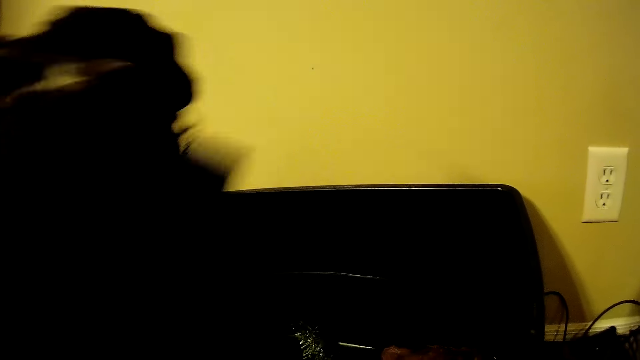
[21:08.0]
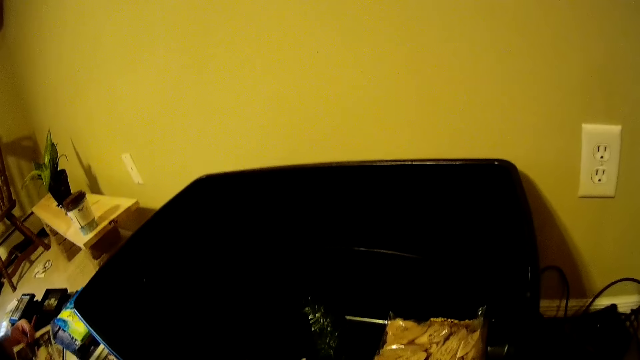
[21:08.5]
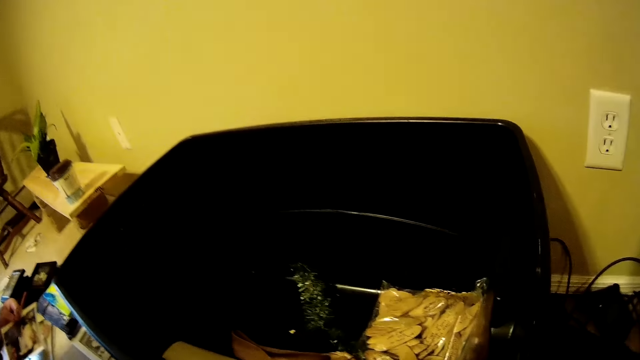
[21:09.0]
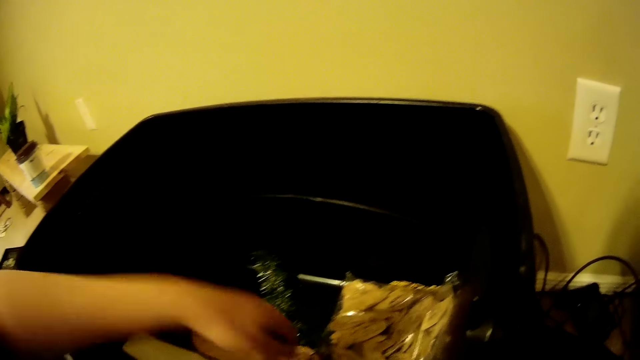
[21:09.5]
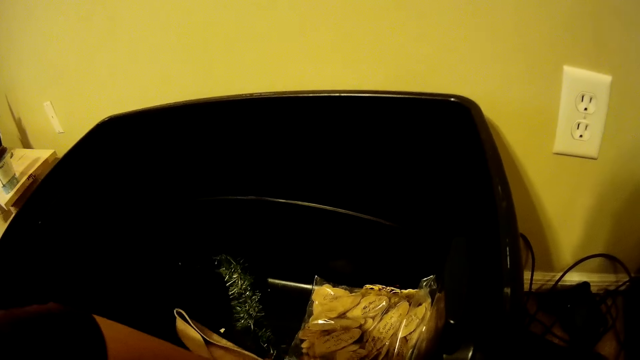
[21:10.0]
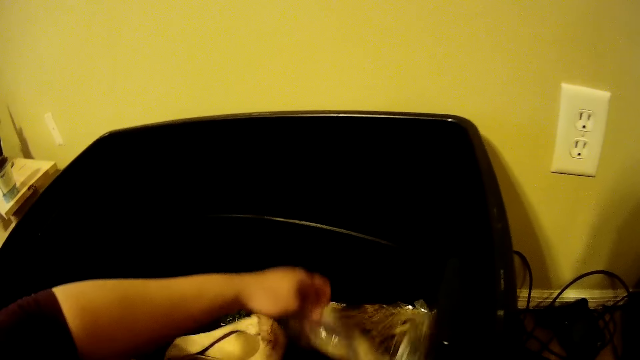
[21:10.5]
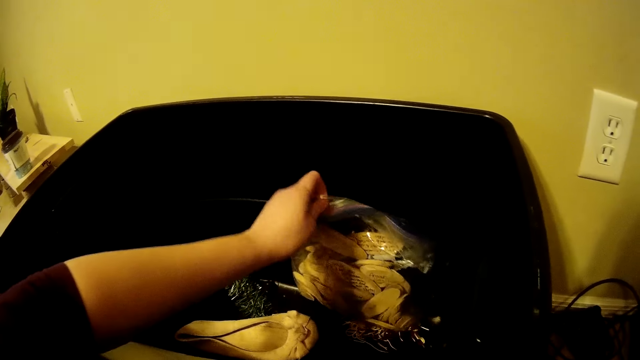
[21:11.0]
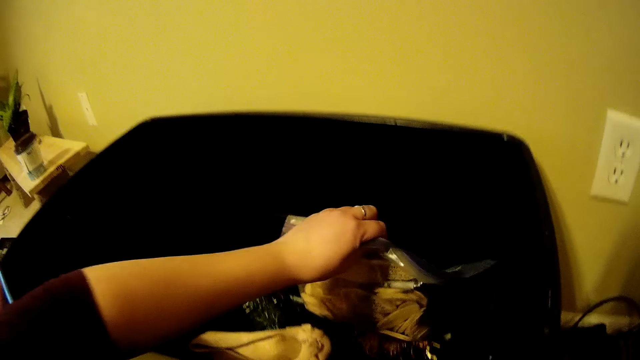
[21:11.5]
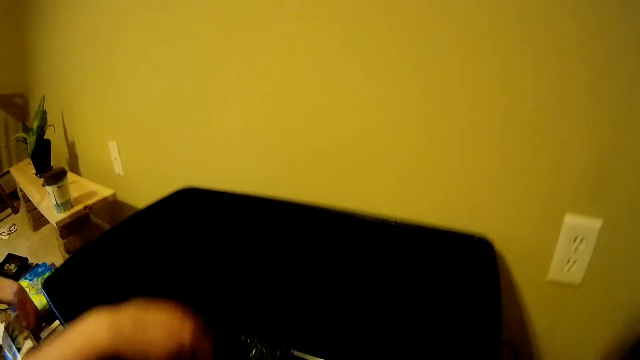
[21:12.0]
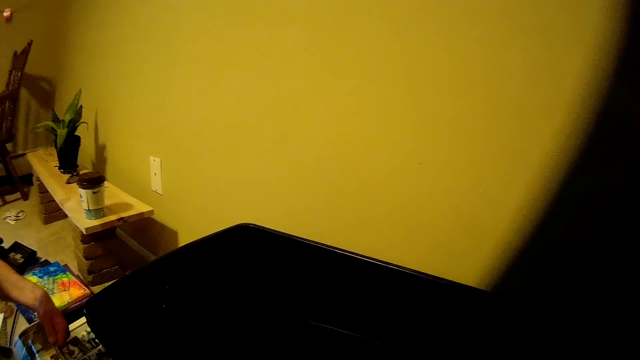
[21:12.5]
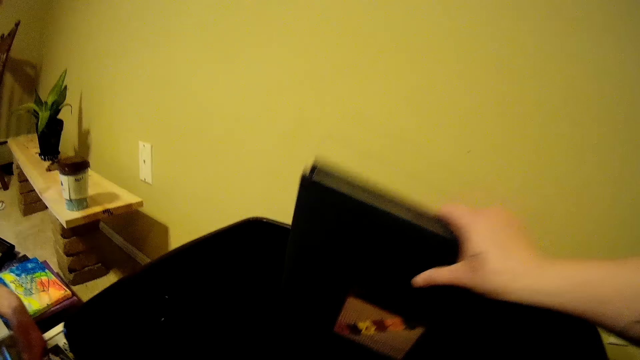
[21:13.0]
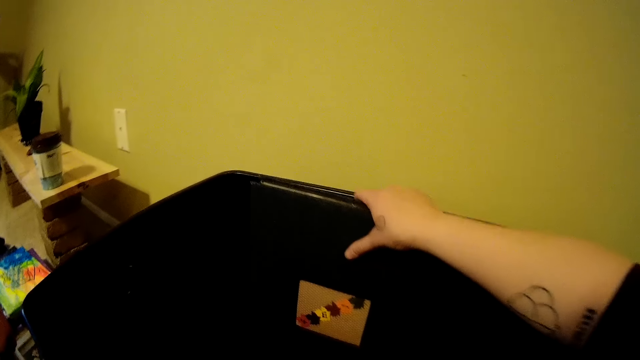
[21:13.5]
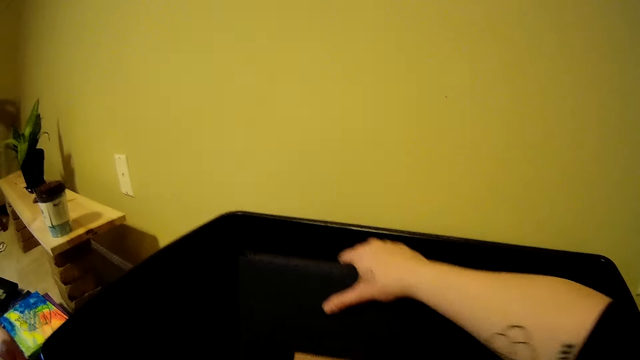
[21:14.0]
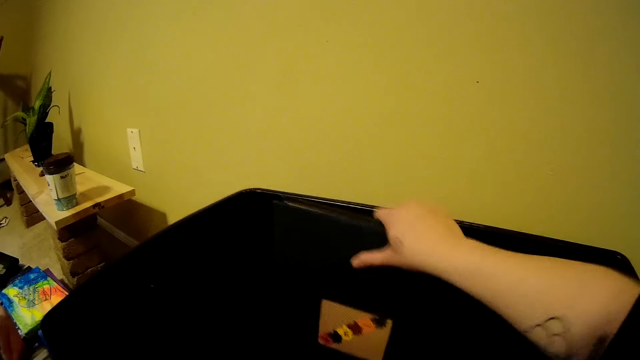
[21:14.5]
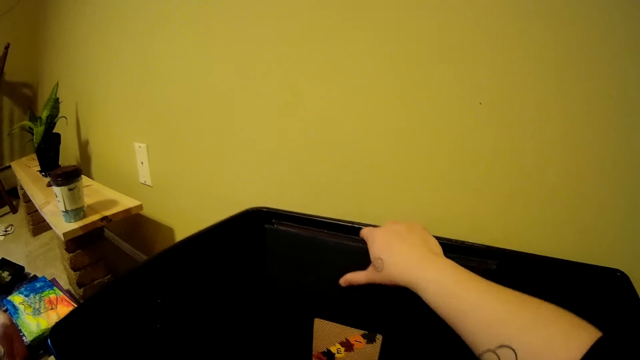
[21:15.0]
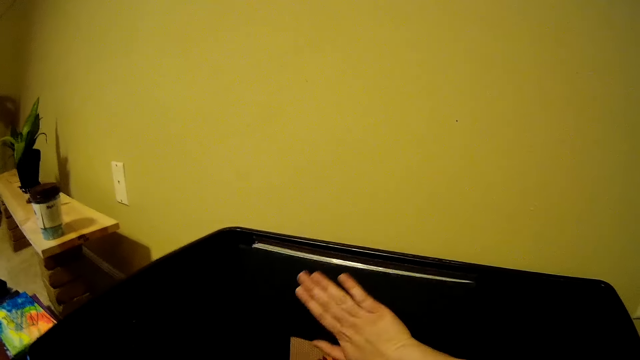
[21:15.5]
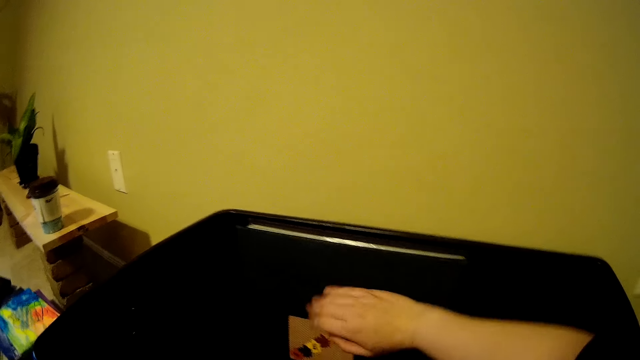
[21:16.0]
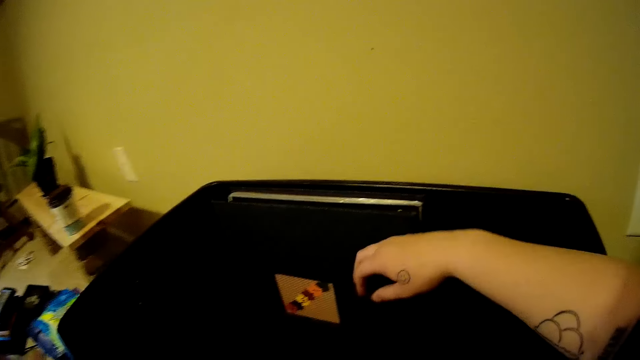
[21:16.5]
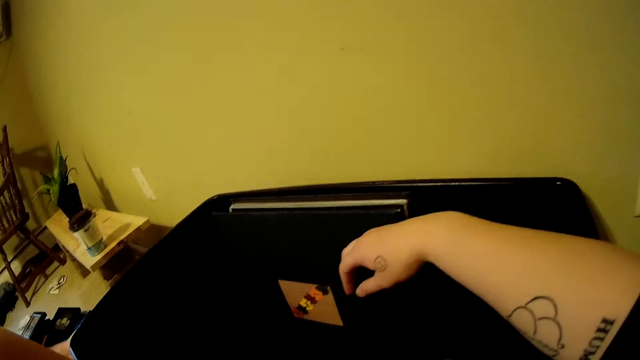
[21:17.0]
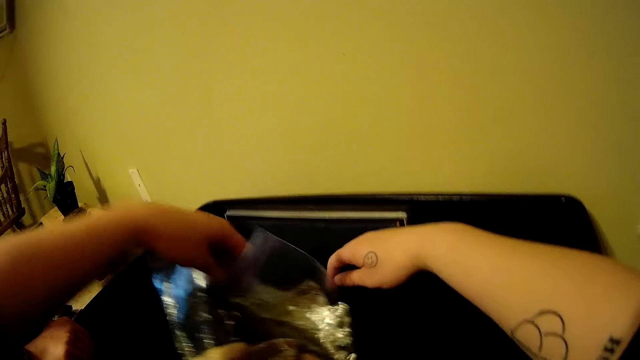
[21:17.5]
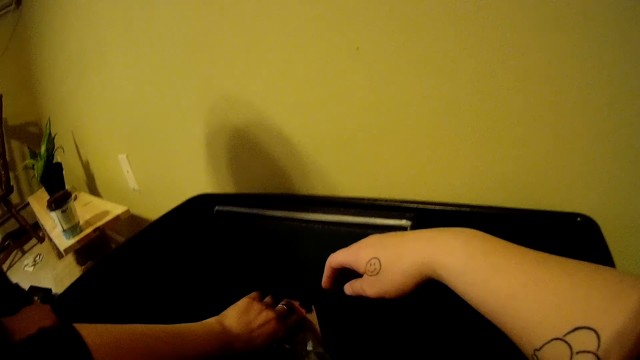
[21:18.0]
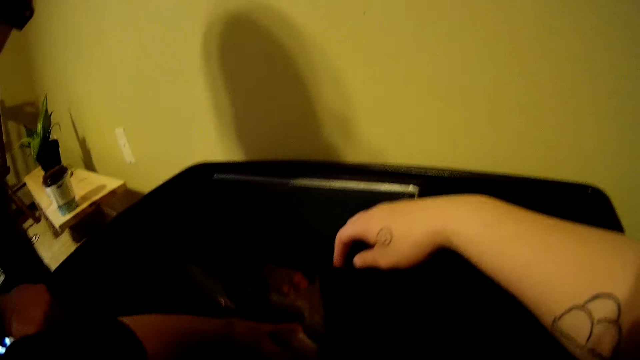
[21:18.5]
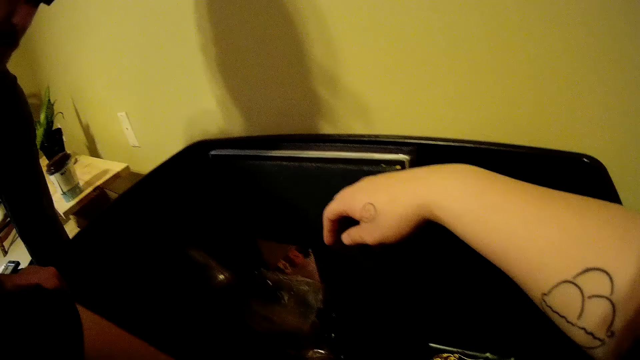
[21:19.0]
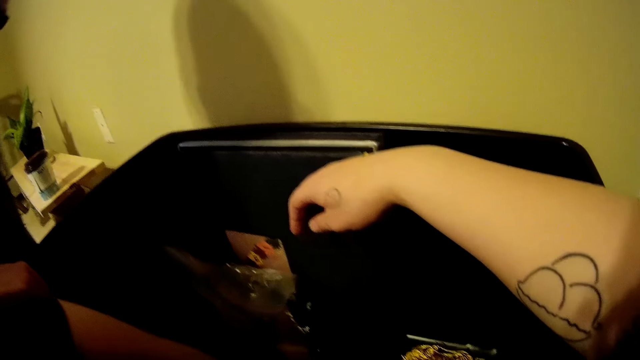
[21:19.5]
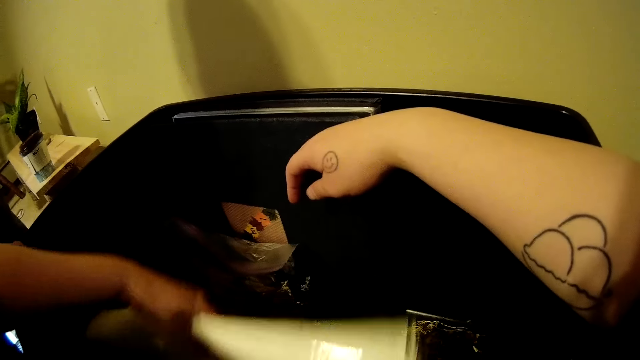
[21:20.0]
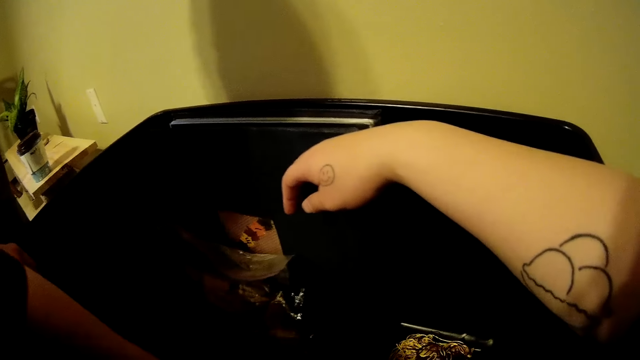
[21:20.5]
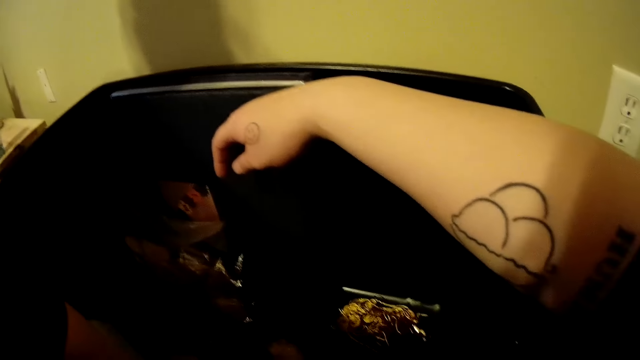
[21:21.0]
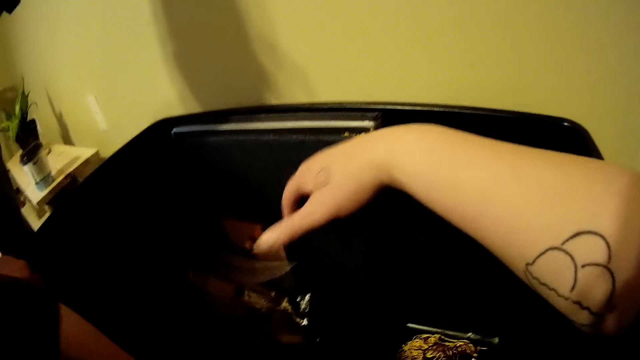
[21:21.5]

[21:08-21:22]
The camera wearer takes out a re-useable zipper bag from the storage box with her left hand. She drops the small storage box inside the storage box with her right hand. She packs the bag. She places the re-useable zipper bag beside the small storage box with her left hand. The man holds the storage box with his right hand. The camera wearer lifts up a calendar in the storage box with her left hand.

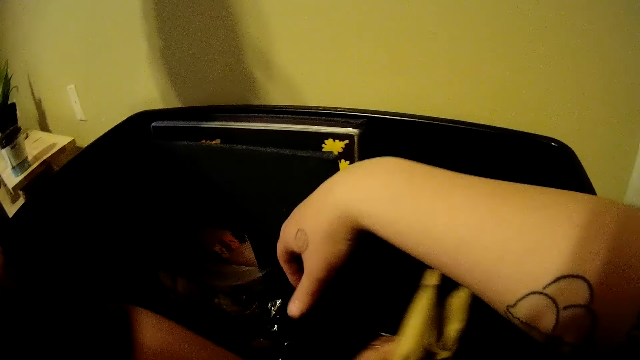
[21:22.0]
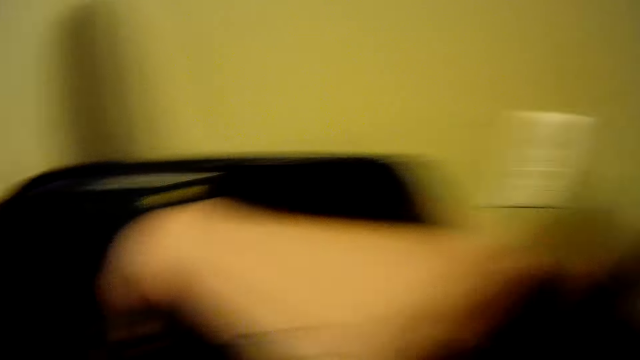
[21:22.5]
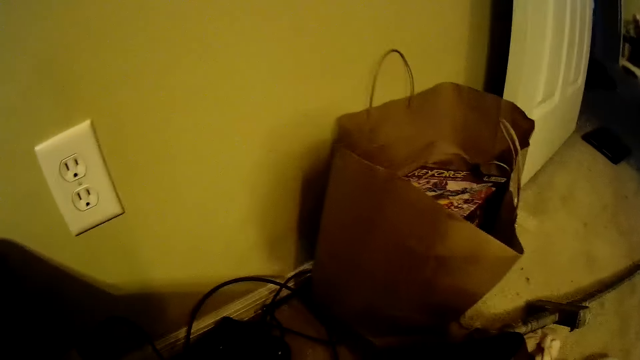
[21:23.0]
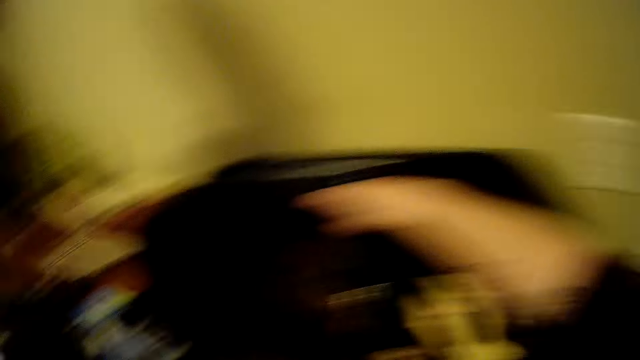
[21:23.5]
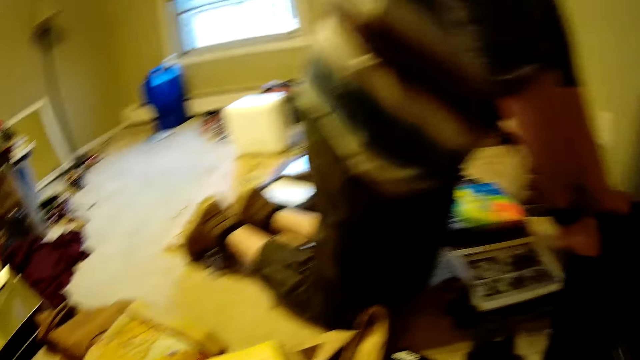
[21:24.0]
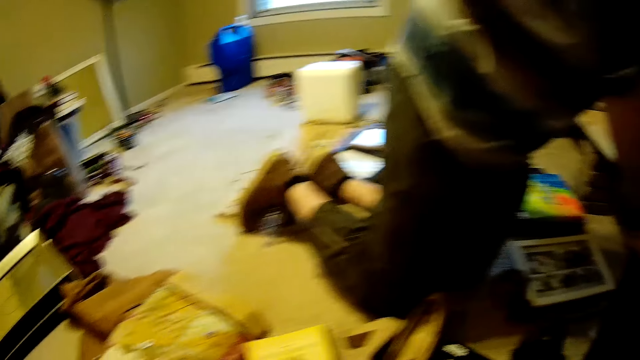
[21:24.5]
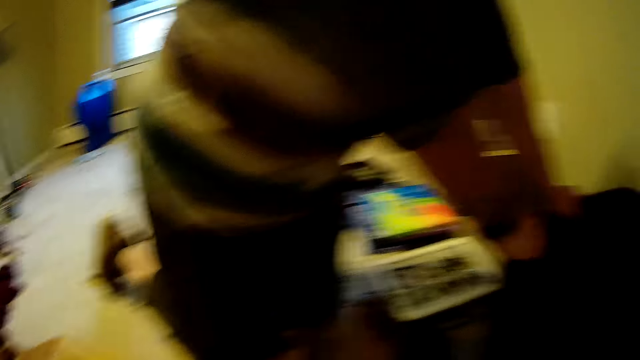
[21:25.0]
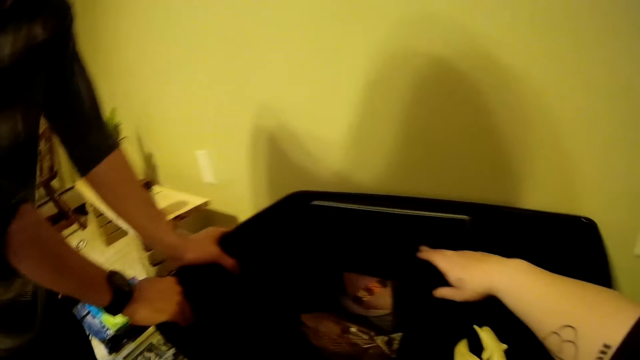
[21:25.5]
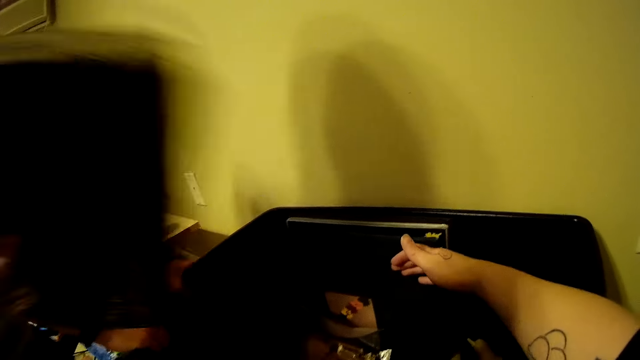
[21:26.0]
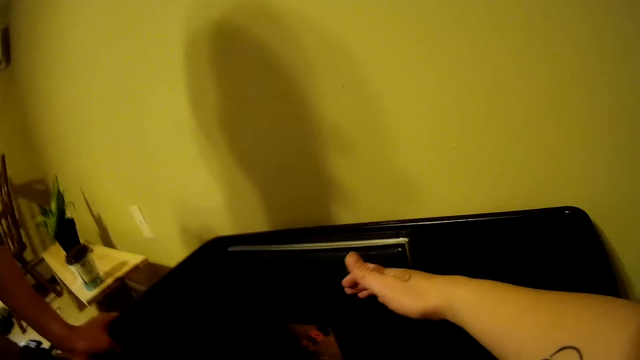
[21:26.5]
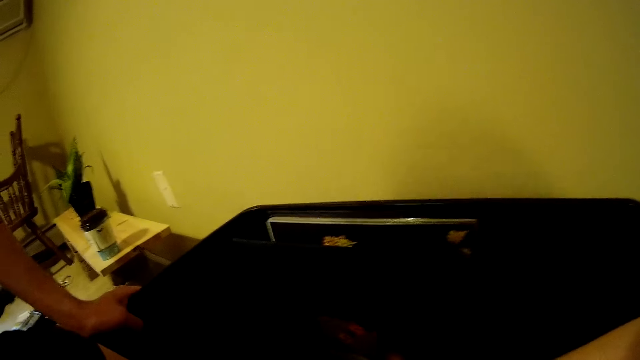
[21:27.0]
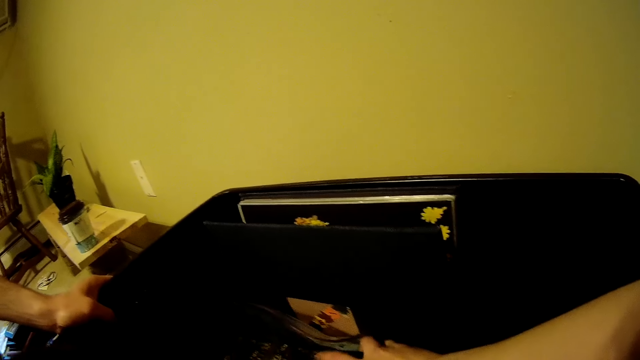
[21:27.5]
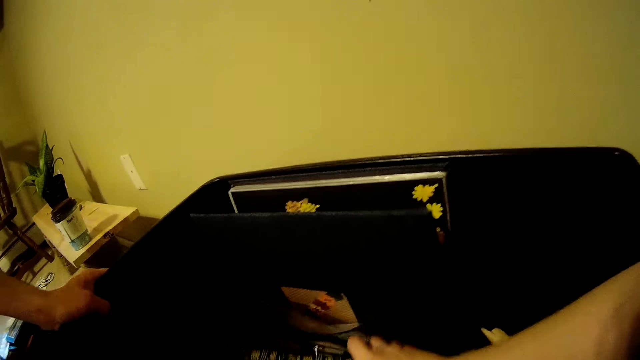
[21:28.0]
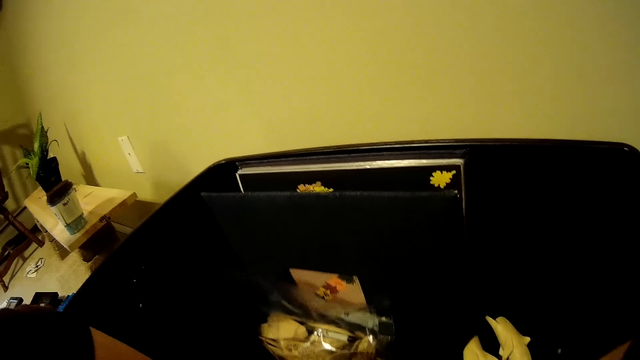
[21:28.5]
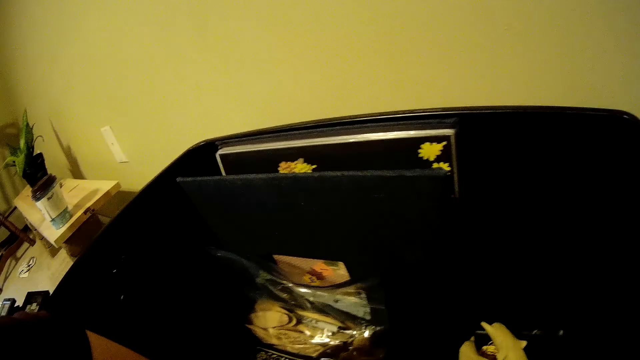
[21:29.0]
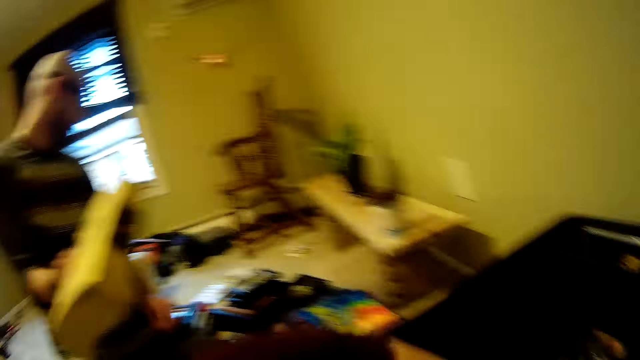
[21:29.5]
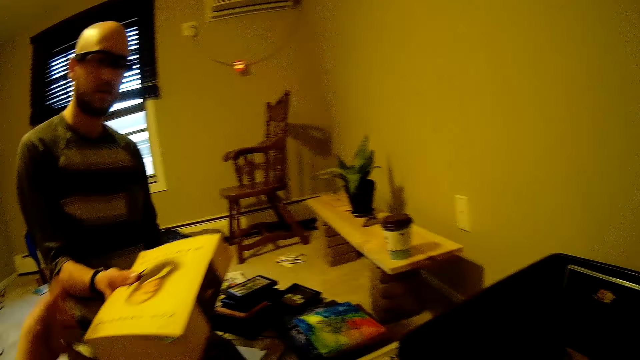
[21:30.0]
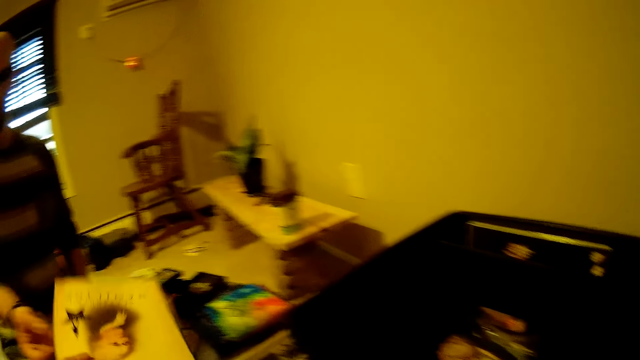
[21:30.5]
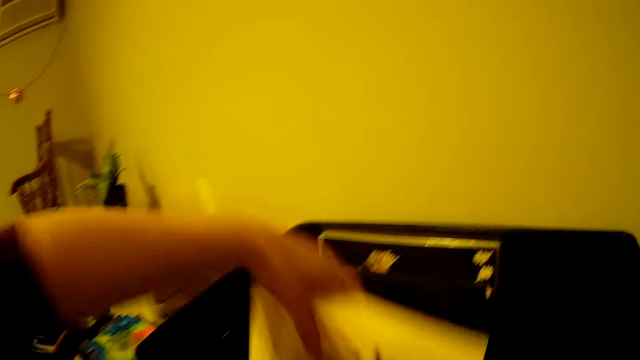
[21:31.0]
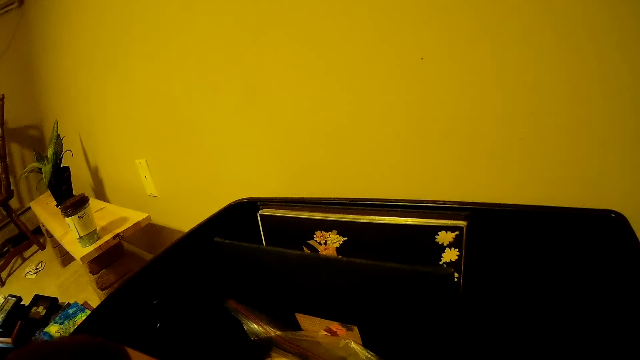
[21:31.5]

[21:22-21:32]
The camera wearer interacts with the man. She drops the brown book into the storage box with her left hand. The man hands the camera wearer the white book with his right hand. The camera wearer drops the white book into the storage box with her left hand.
